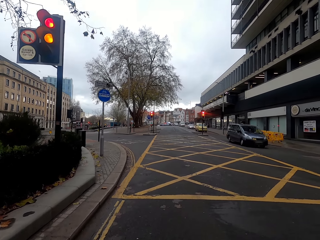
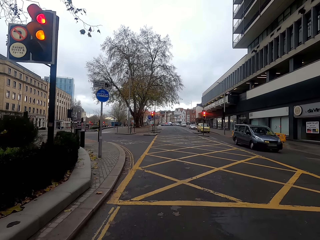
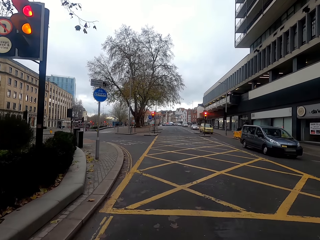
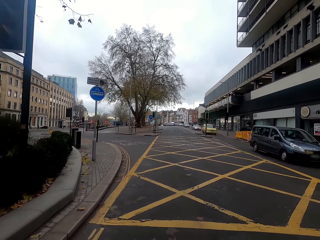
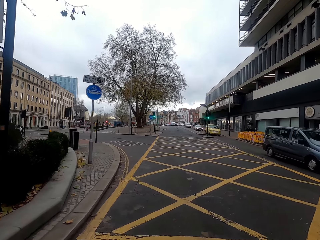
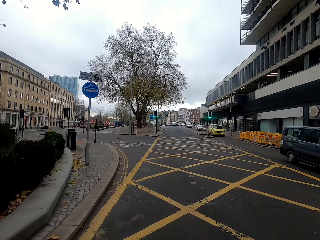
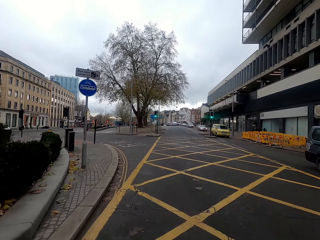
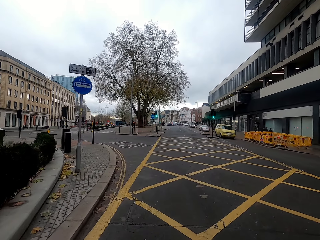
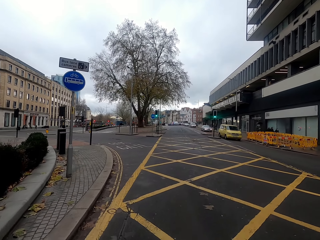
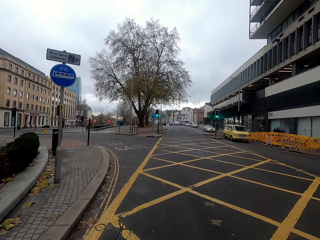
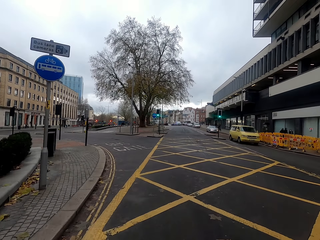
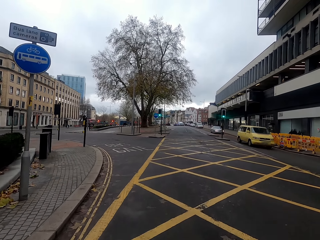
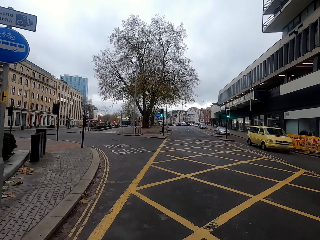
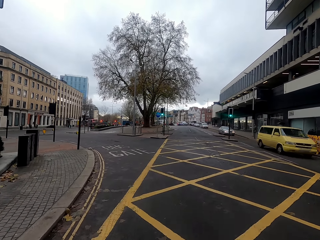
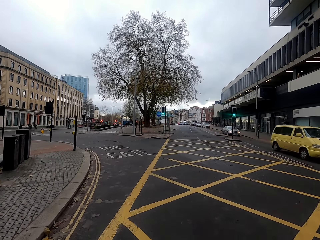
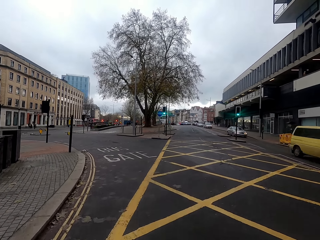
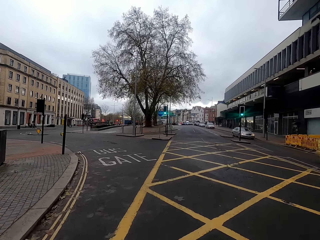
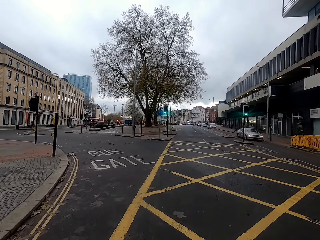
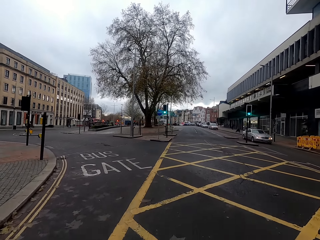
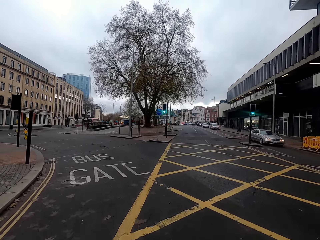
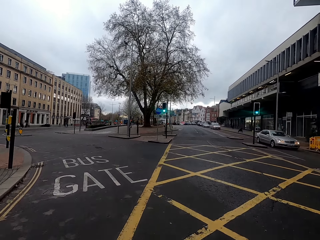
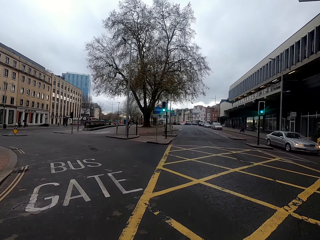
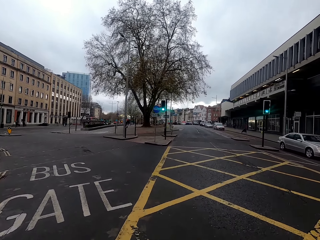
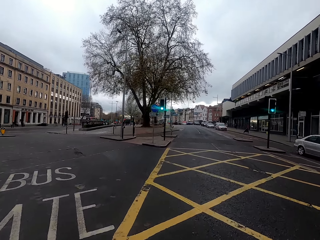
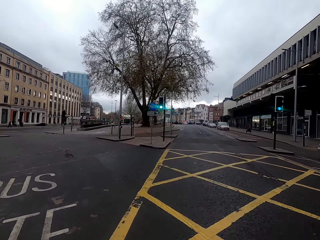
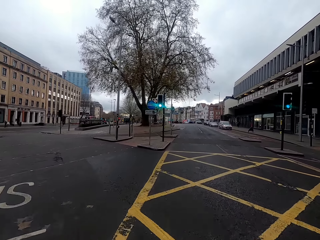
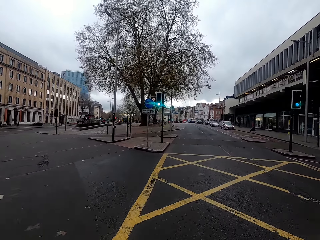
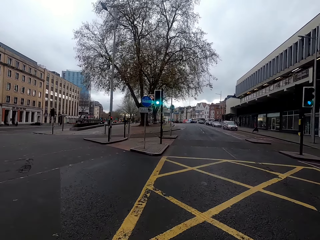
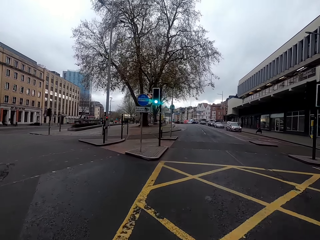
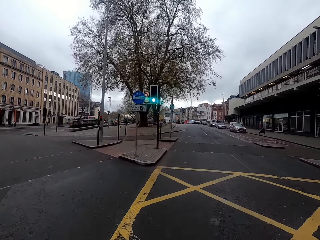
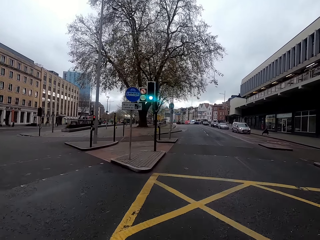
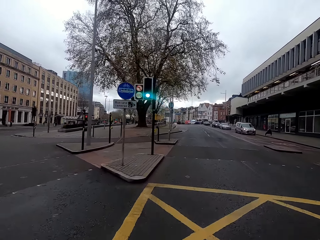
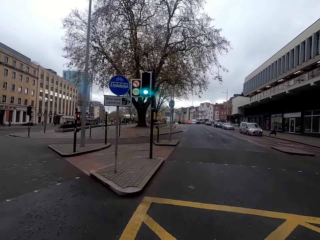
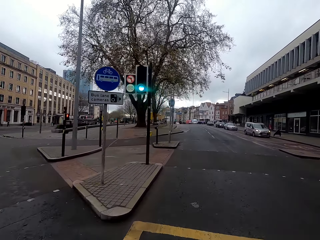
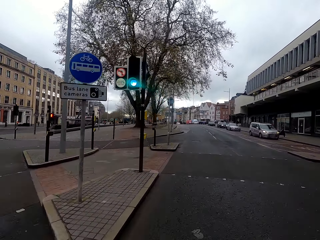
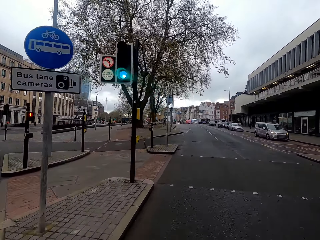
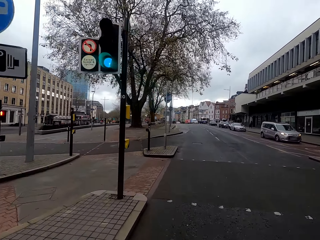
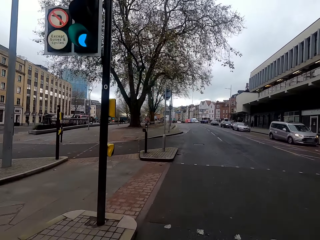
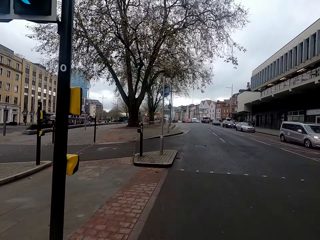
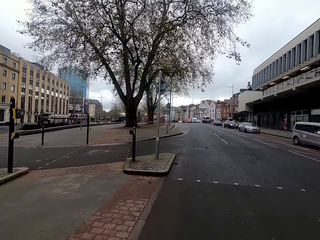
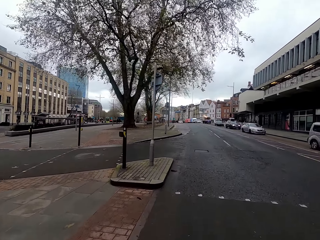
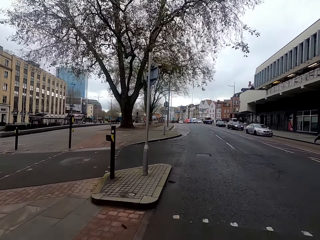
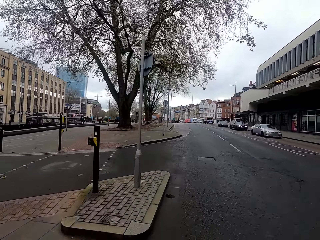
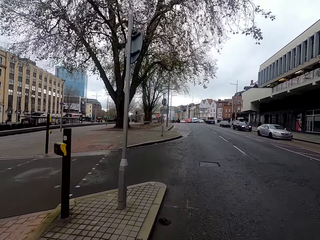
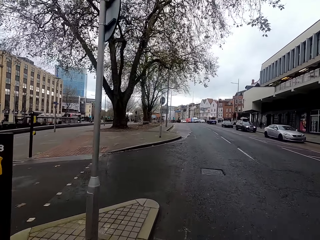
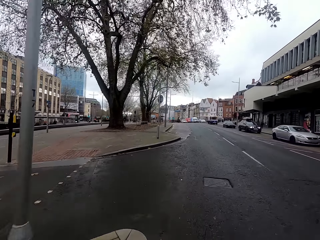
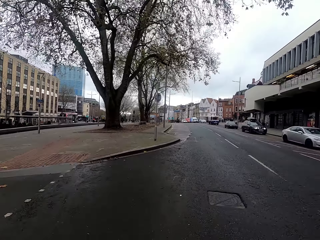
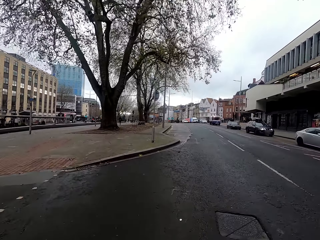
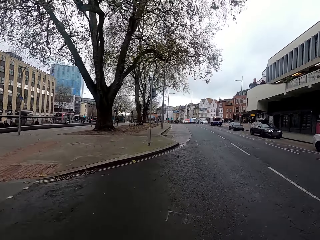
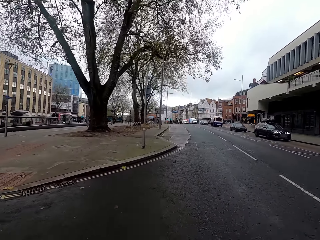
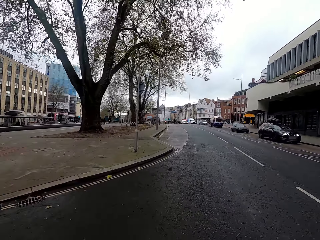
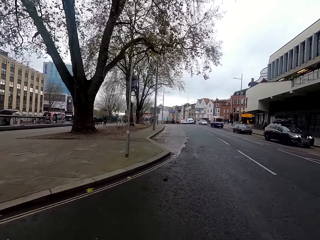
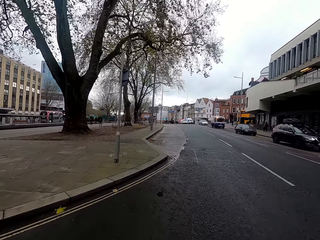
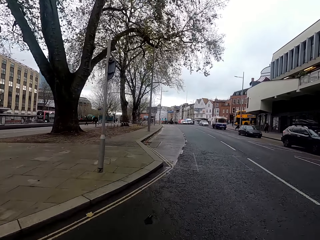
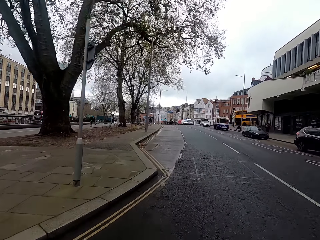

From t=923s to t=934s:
The camera wearer cycles on the road. A grey bus drives past them. A yellow bus drives past them. A grey car drives past them. A grey bus drives past them. A grey car drives past them.

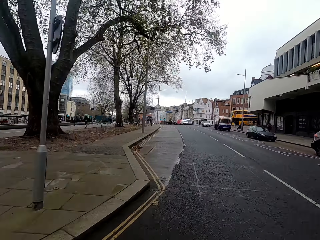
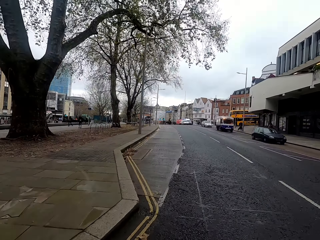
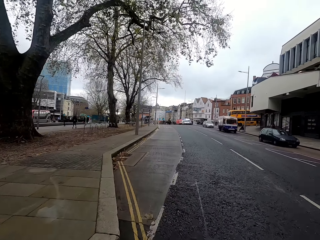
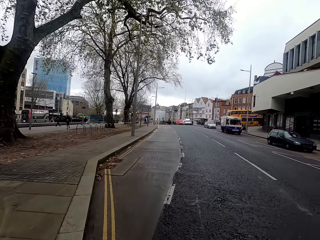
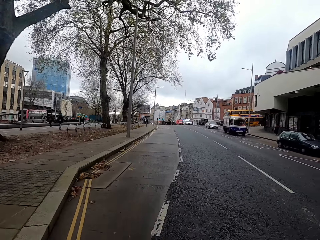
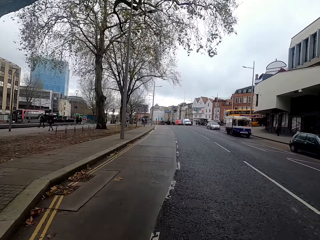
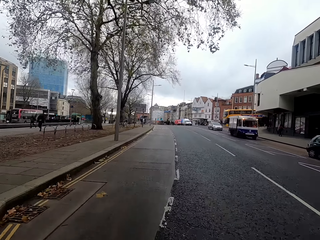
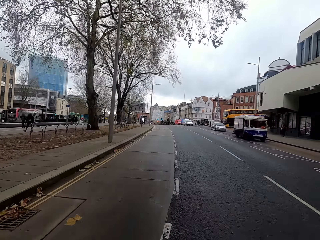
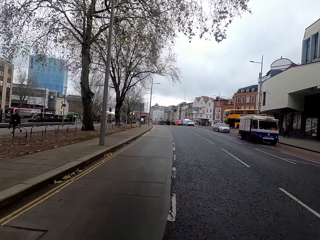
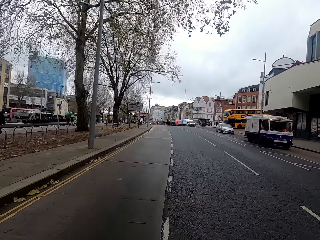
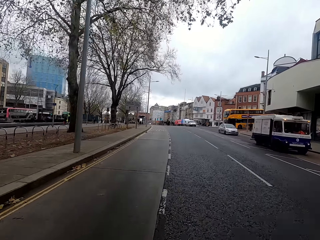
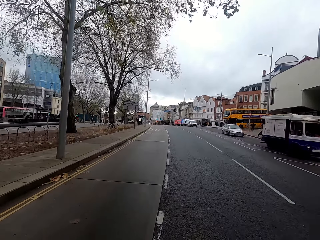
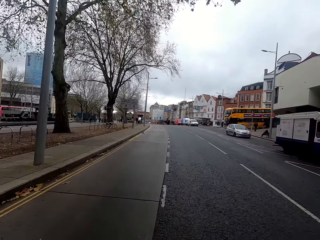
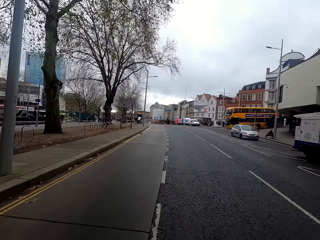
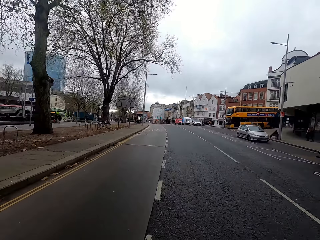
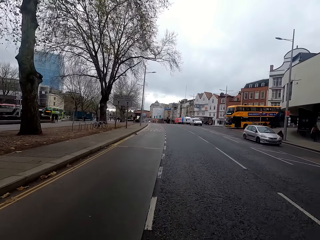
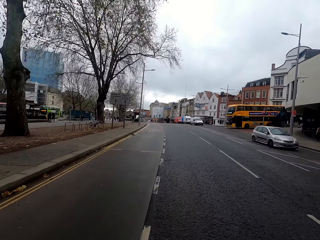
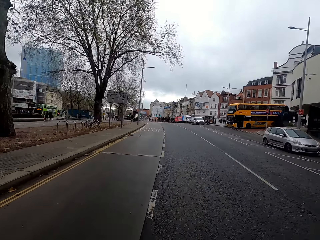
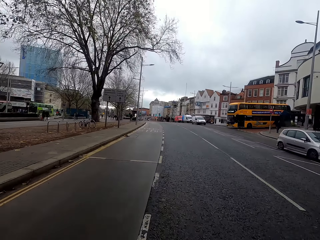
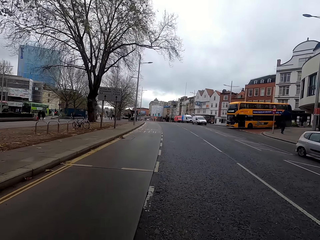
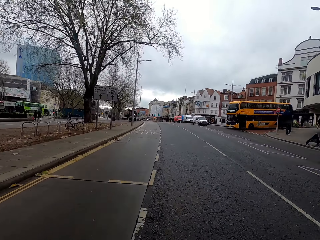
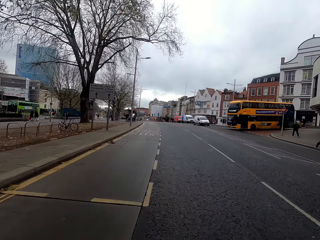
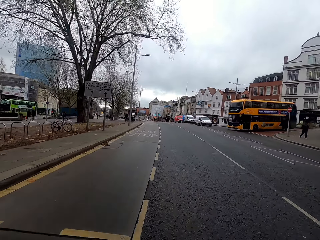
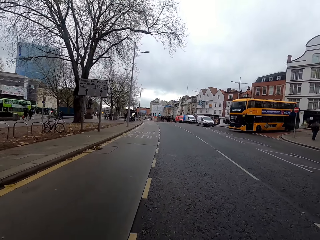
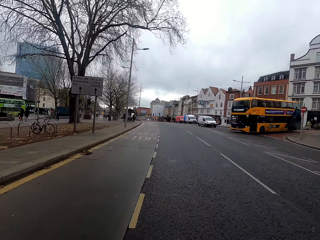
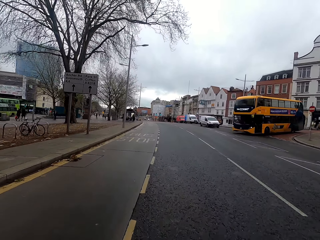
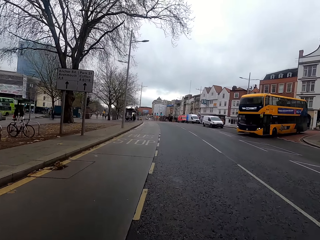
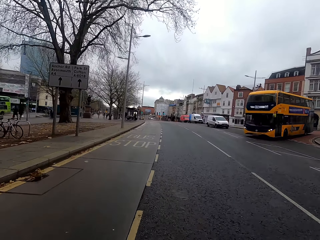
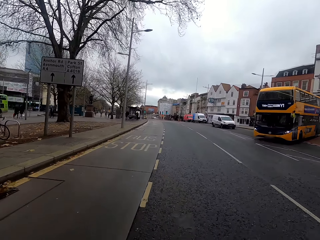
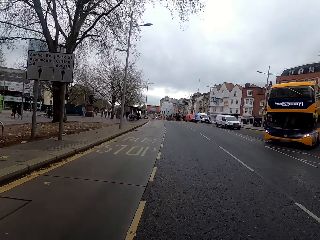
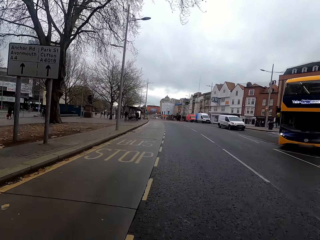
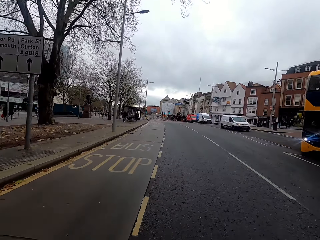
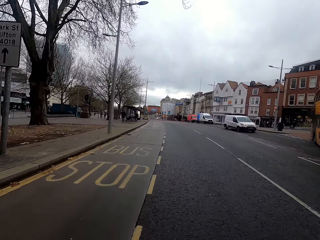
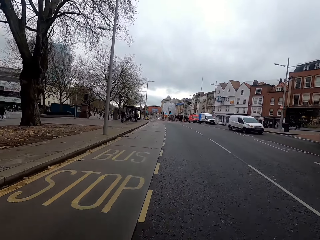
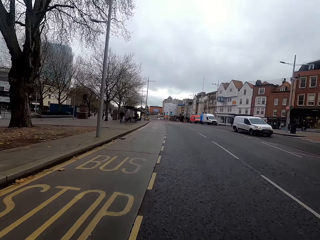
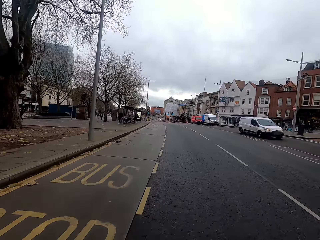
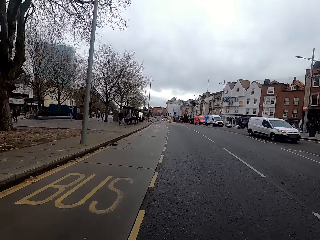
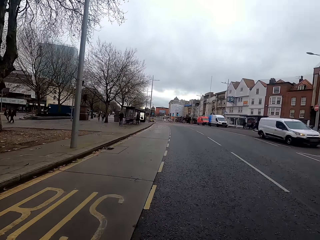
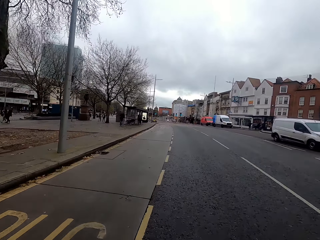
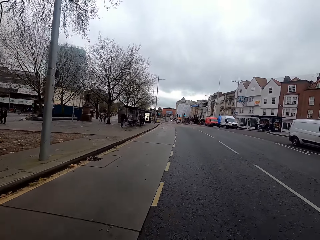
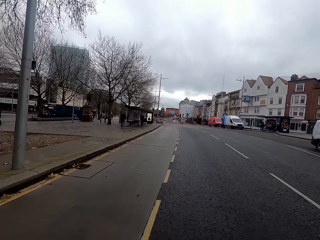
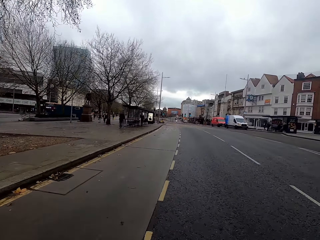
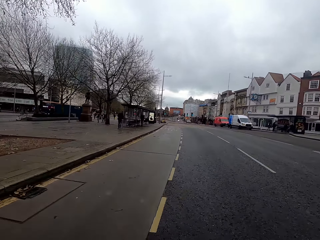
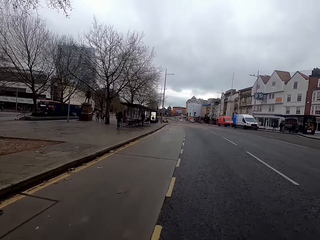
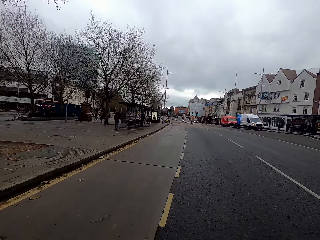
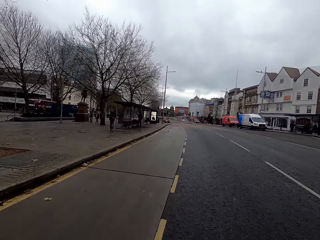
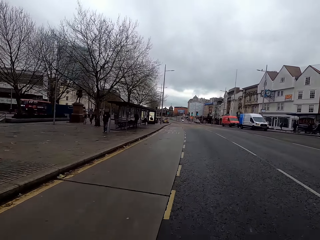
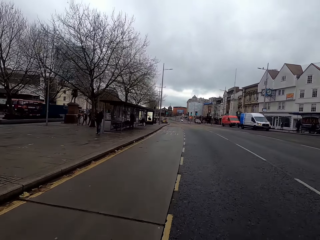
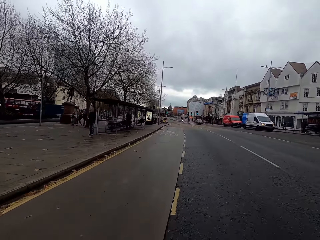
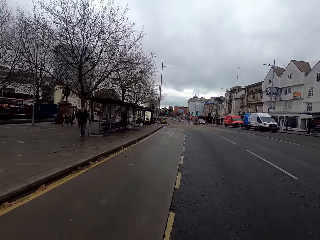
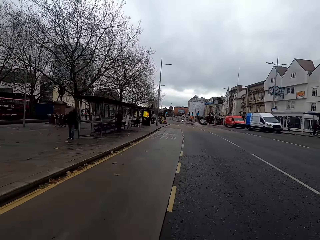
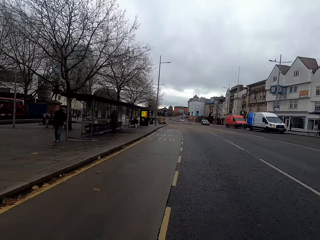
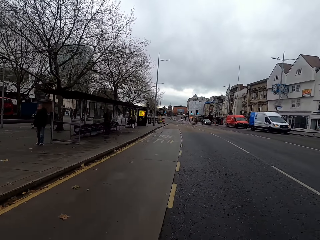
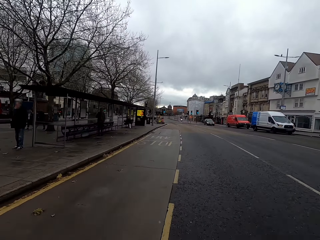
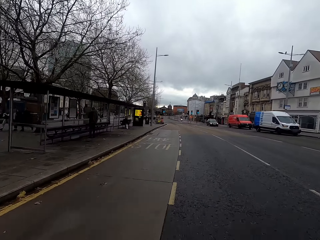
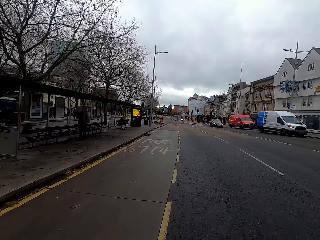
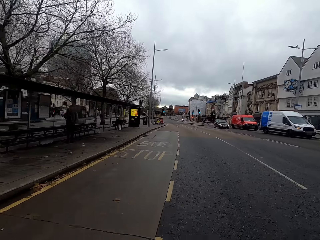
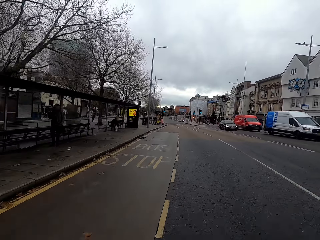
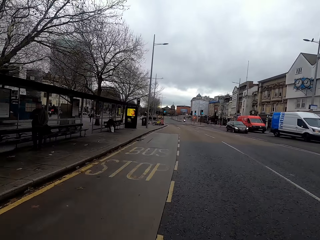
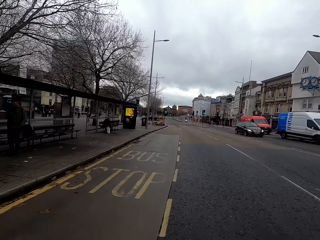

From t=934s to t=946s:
A black car drives past the camera wearer. A black car drives past them again. A white bus drives past them. A grey car drives past them. A yellow bus drives past them. A white bus drives past them.
